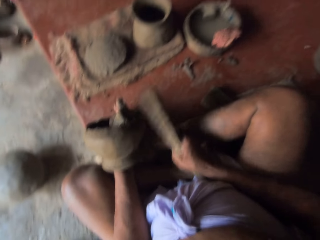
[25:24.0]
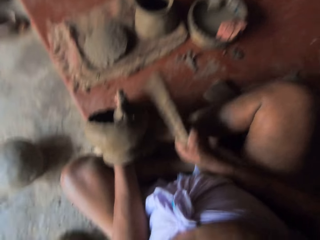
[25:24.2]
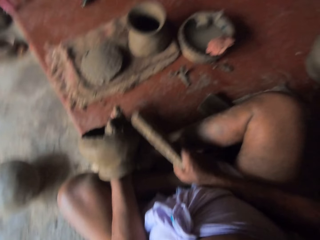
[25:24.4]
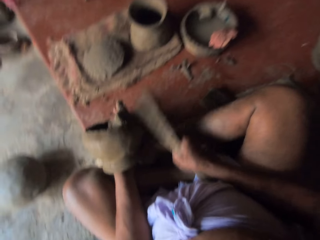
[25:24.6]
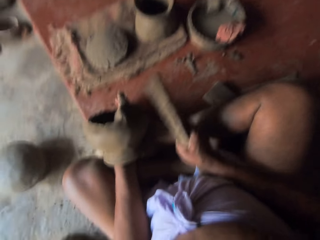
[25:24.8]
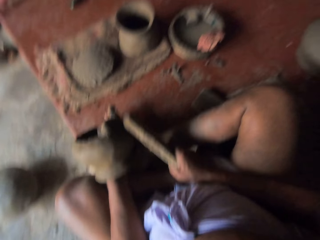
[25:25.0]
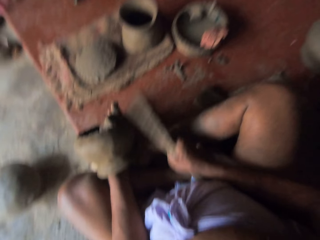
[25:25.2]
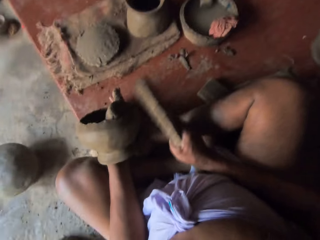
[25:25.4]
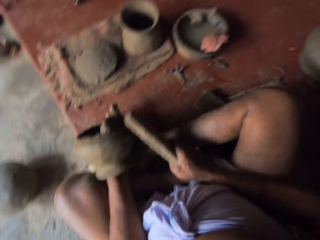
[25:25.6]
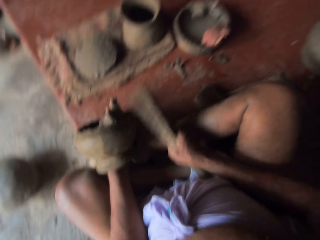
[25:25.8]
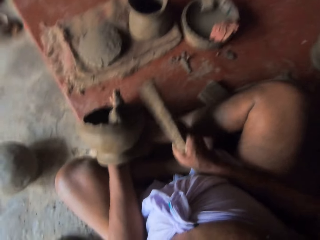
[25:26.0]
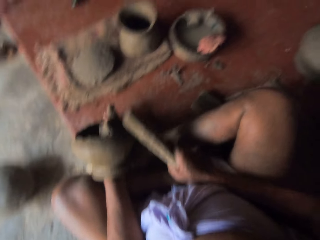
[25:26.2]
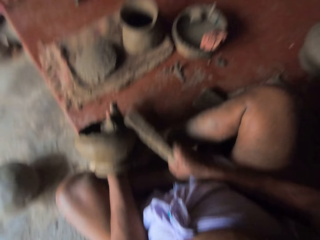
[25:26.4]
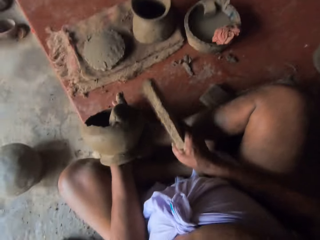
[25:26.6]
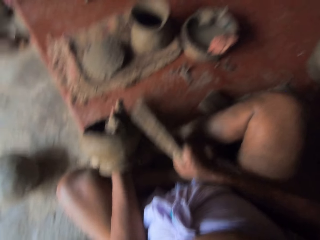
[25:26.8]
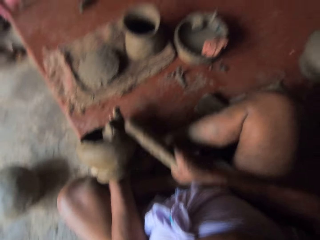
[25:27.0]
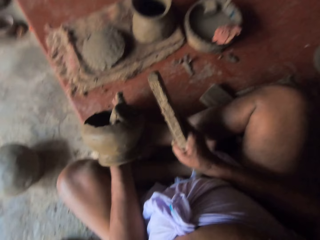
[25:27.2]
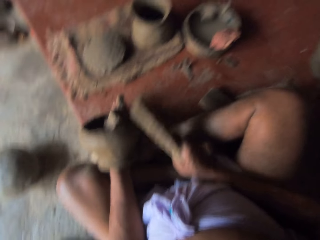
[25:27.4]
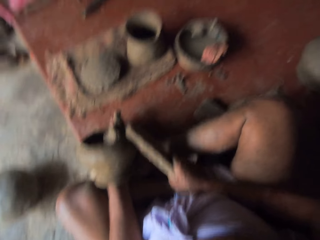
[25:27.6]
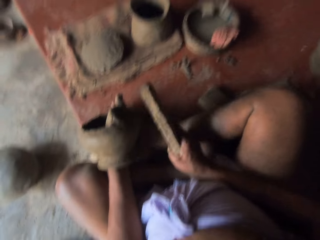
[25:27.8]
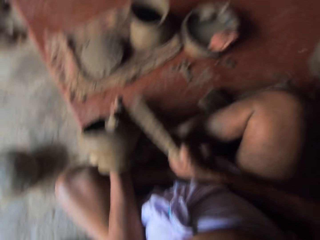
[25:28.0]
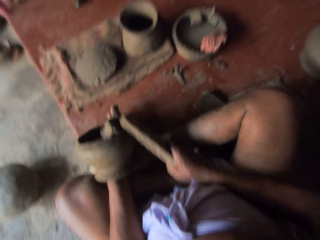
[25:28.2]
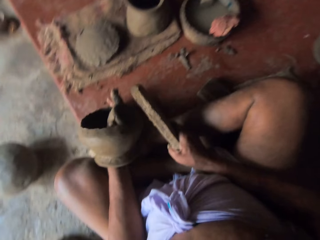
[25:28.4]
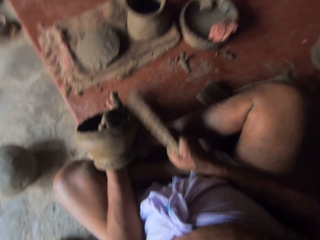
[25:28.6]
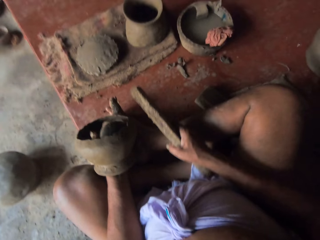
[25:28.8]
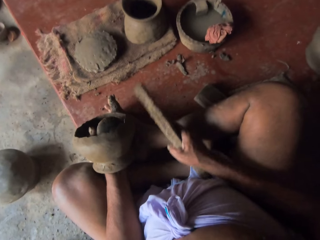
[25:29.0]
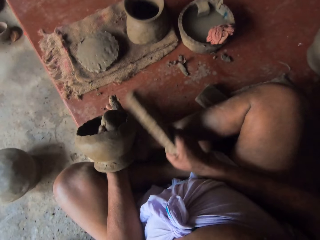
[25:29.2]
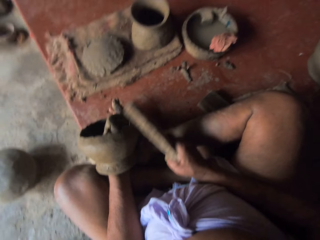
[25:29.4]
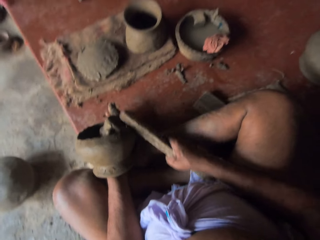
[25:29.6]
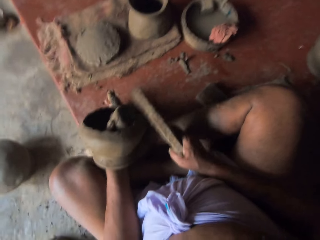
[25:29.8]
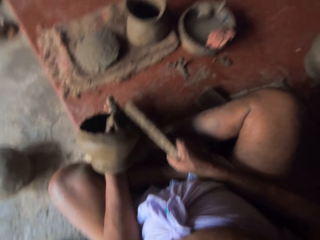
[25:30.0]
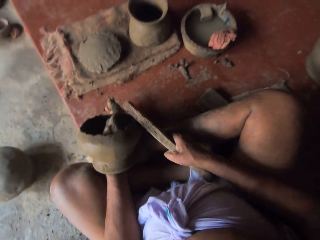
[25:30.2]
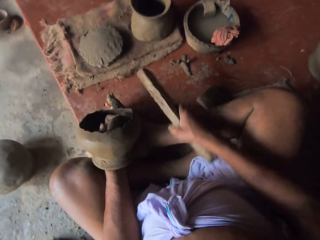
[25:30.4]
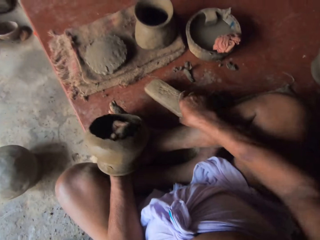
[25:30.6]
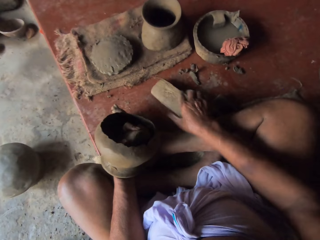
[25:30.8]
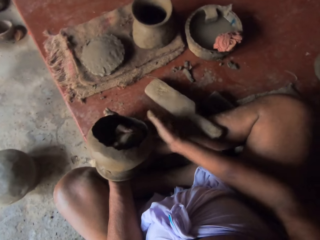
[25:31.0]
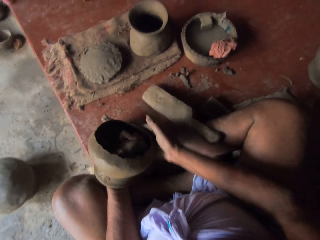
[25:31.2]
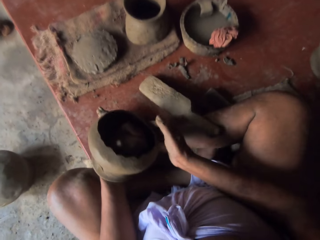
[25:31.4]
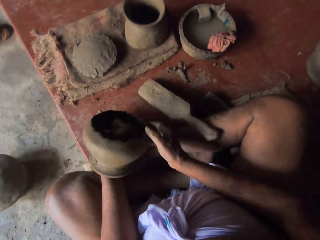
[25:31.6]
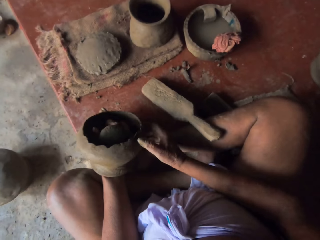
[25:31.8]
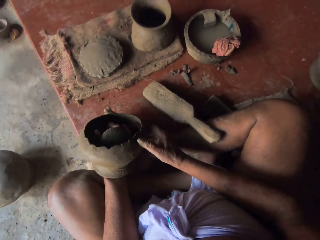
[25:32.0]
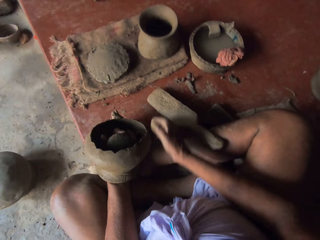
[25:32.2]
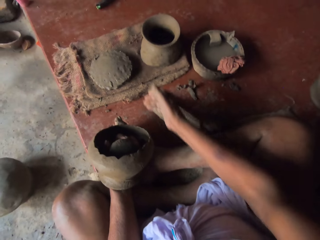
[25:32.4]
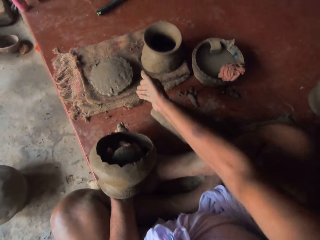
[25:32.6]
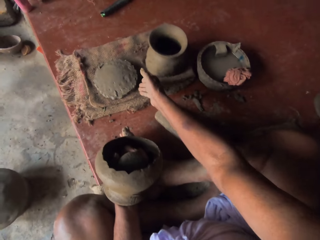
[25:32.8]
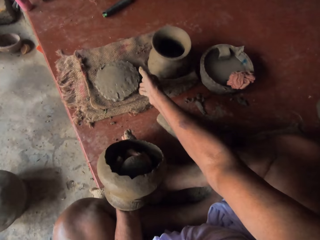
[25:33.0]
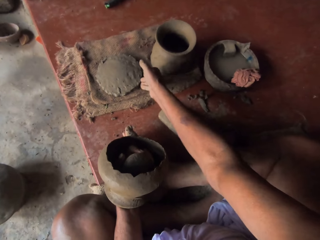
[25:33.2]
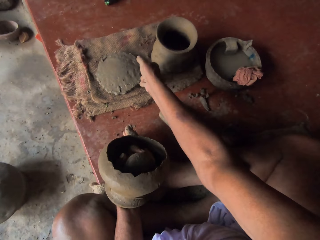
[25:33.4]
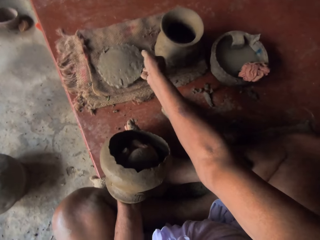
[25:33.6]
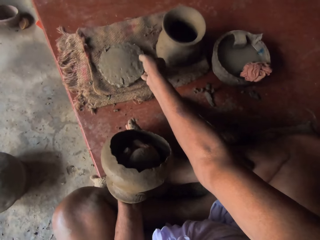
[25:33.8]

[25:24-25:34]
The camera wearer puts the wood on the floor. They adjust the pottery.

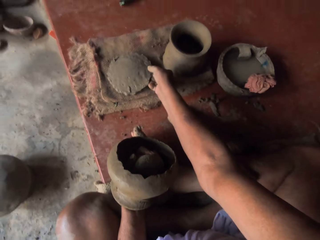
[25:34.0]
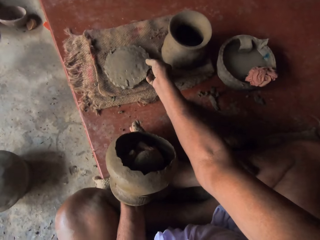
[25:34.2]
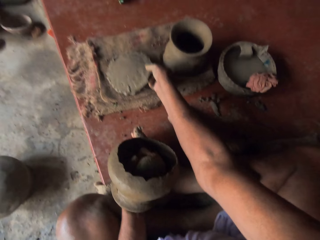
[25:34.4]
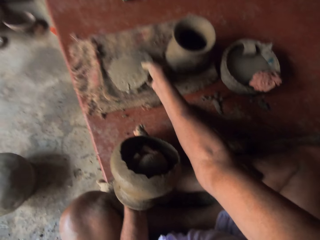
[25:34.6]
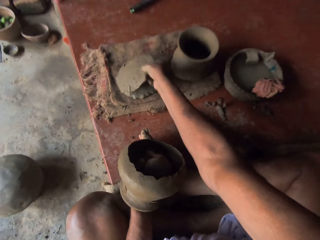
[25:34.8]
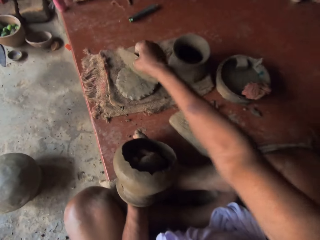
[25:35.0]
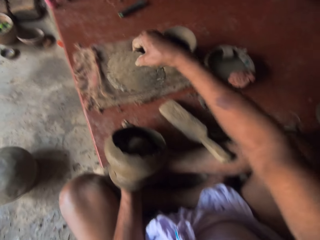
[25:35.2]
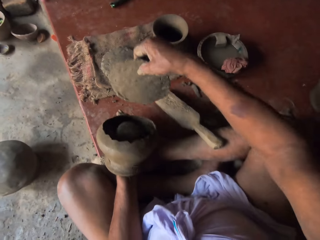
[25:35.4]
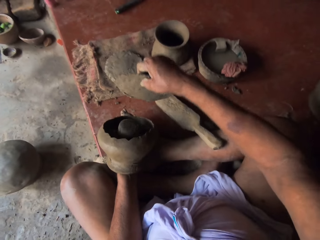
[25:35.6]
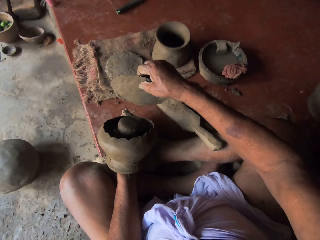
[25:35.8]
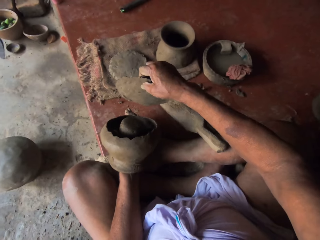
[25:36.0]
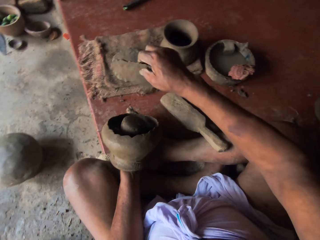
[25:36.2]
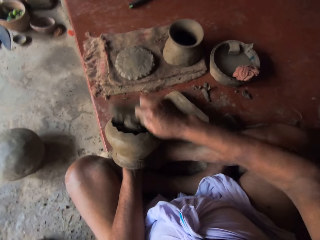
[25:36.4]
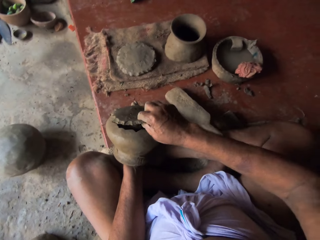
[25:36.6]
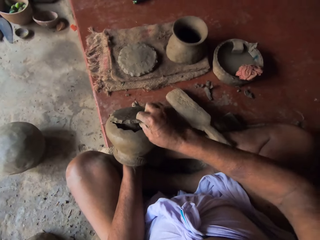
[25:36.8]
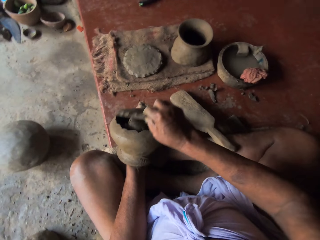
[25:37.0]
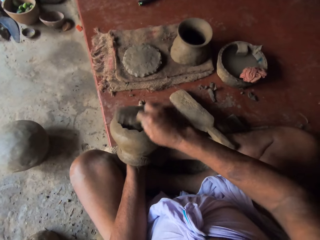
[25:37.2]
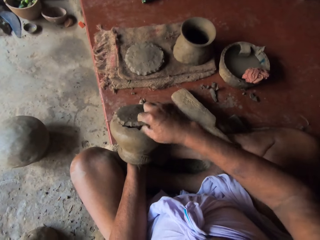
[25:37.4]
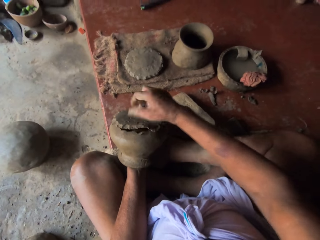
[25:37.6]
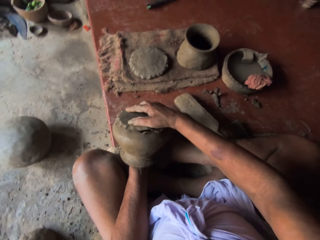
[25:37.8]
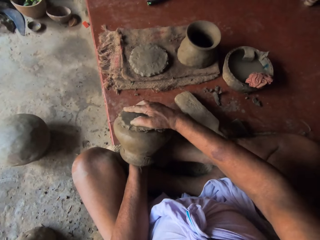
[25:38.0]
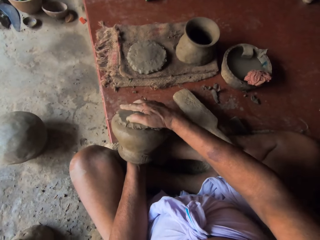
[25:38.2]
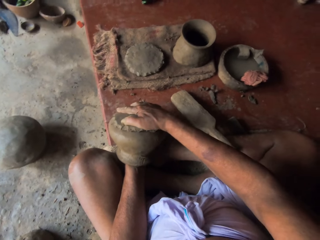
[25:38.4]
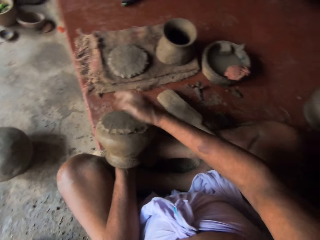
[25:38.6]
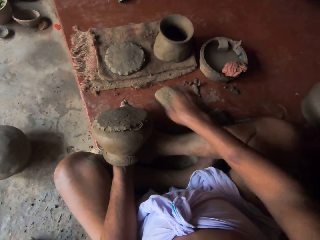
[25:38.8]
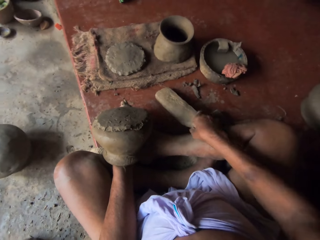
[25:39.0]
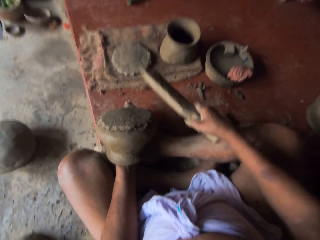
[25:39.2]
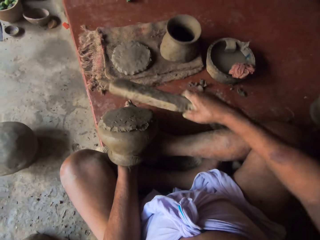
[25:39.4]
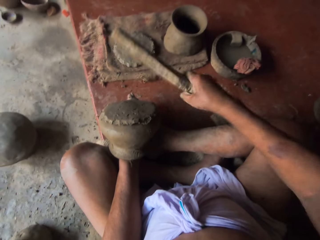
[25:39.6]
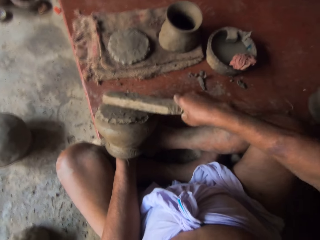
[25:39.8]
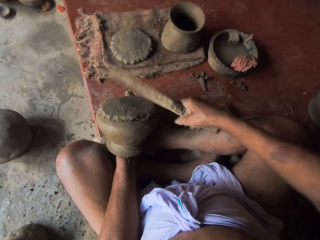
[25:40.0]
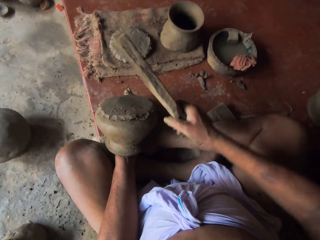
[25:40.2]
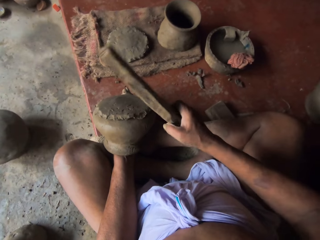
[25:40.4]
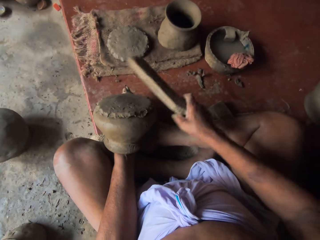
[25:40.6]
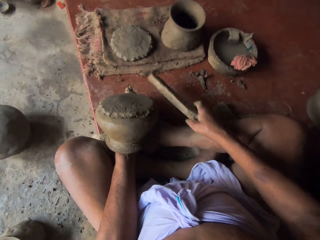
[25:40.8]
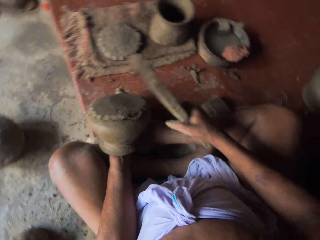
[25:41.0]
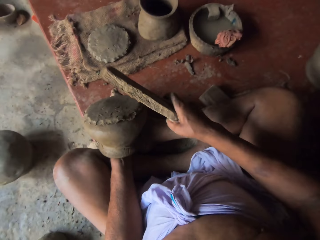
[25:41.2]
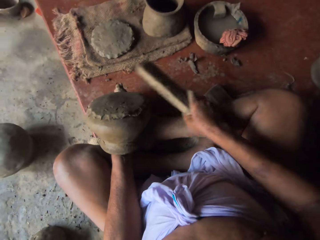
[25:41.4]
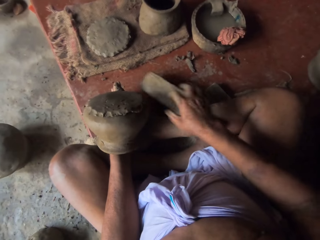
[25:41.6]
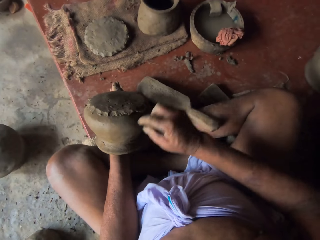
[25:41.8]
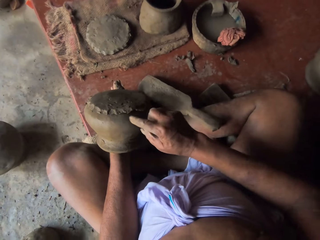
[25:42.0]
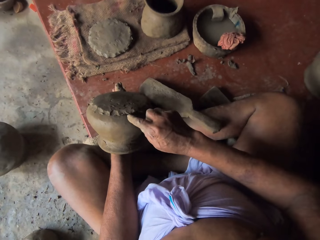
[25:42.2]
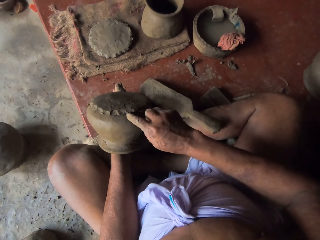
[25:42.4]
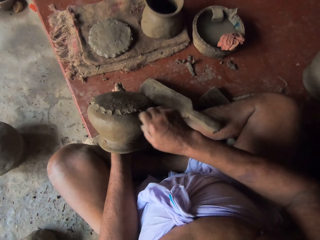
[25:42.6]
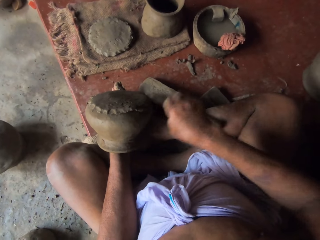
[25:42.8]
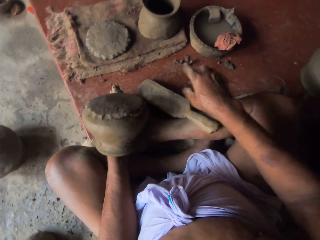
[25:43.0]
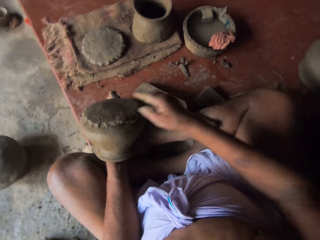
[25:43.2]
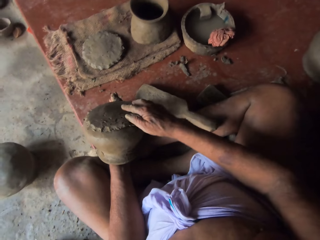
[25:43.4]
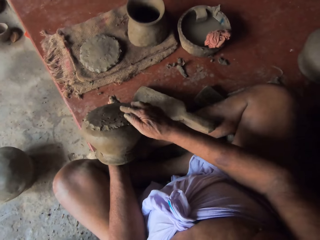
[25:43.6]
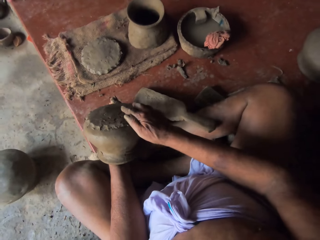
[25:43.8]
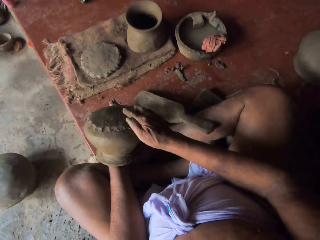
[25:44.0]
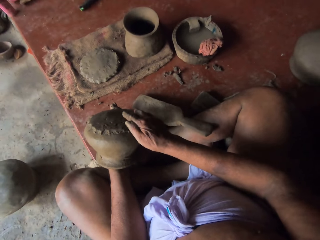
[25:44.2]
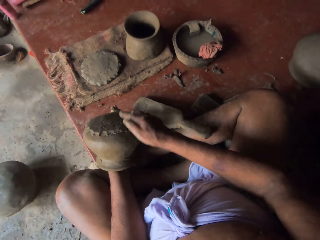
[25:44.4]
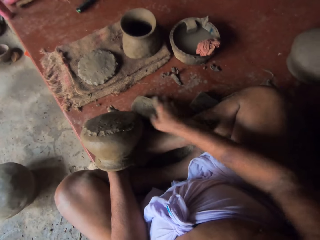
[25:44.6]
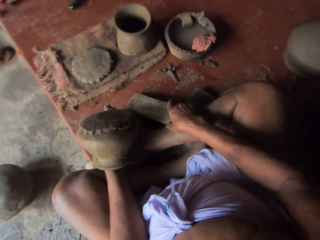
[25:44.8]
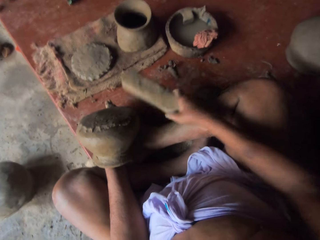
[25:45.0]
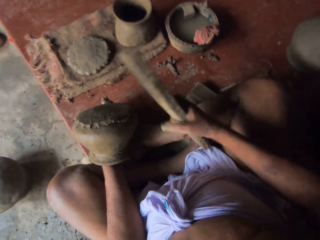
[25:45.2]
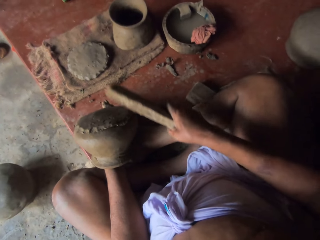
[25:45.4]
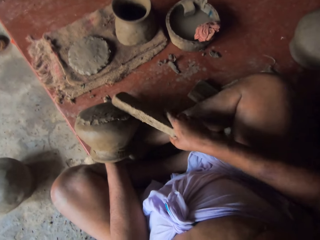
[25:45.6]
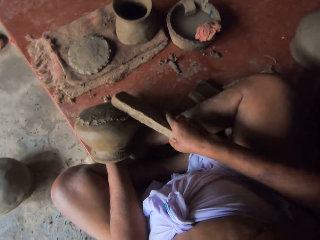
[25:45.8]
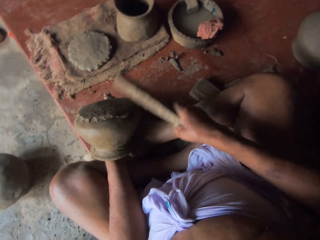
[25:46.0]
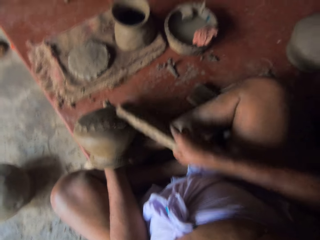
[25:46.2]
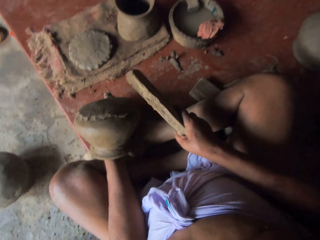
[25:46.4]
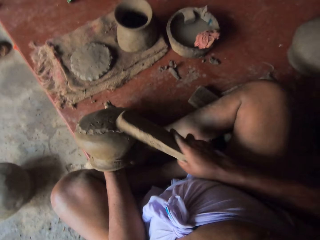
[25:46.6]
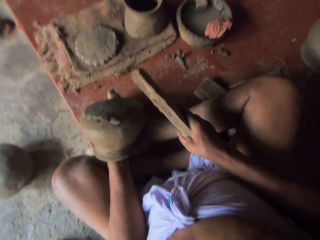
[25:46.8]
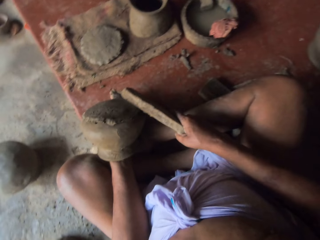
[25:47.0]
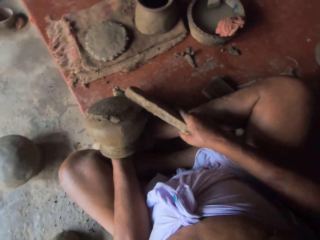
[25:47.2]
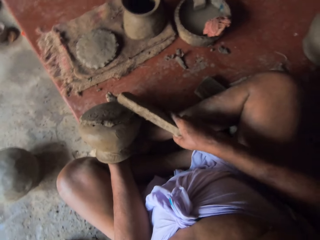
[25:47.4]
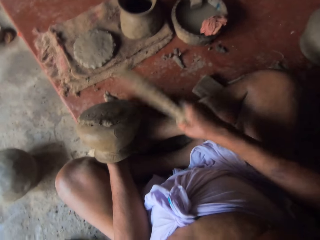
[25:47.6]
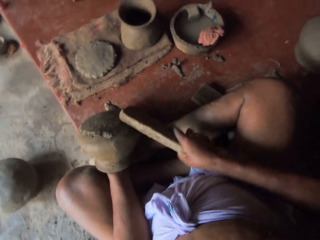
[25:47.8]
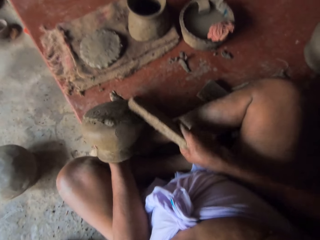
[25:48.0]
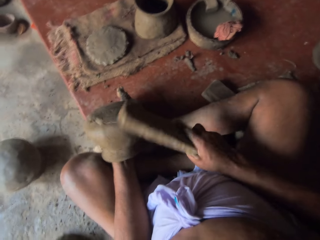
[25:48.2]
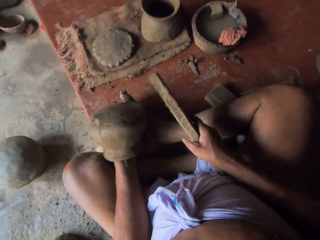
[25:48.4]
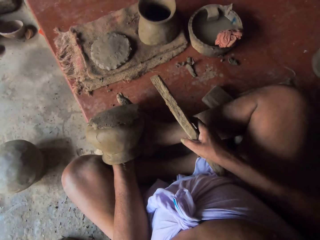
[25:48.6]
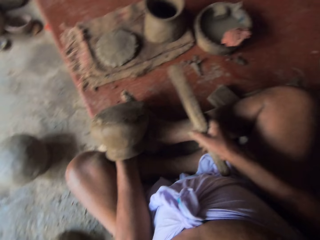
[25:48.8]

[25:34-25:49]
The camera wearer picks a molder or clay. They put the molder on top of a pot. They pick the wood. They mold the pot and hit the pottery with the wood. They put the wood on the floor. They remove dirt from the pot. They adjust the clay. They pick the wood. They mold the pot and hit the pottery with the wood.
